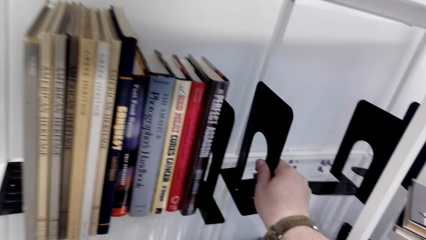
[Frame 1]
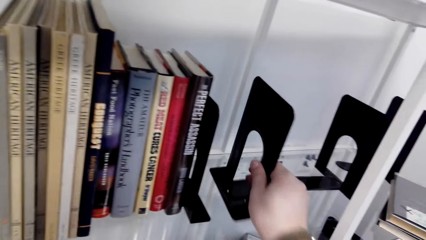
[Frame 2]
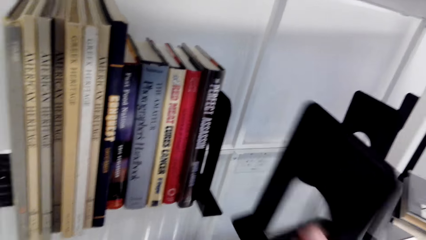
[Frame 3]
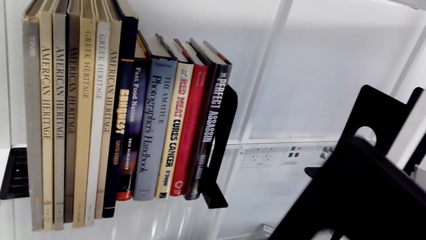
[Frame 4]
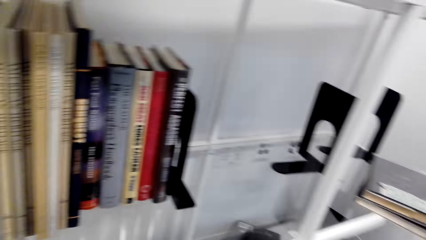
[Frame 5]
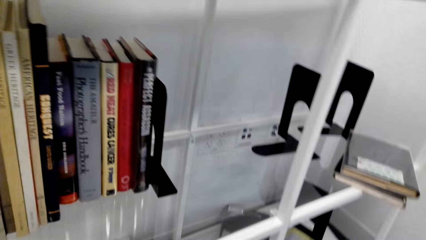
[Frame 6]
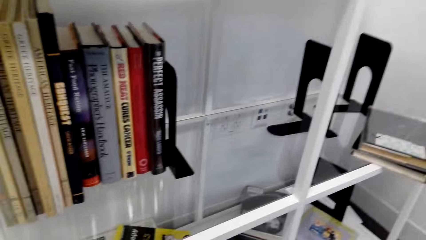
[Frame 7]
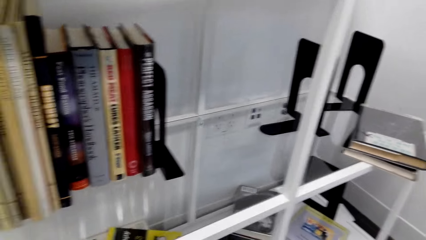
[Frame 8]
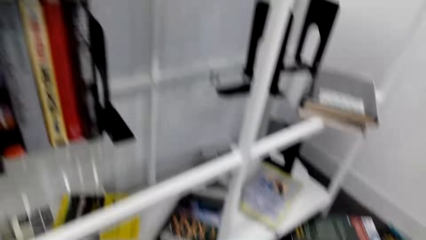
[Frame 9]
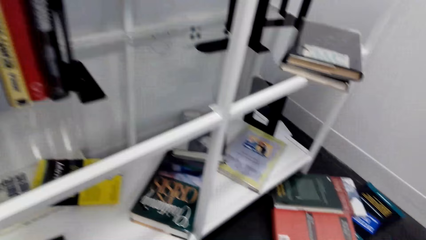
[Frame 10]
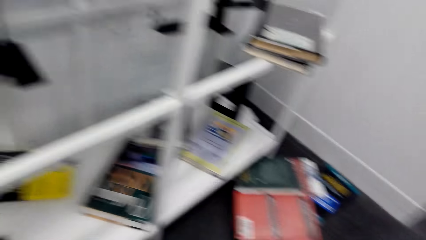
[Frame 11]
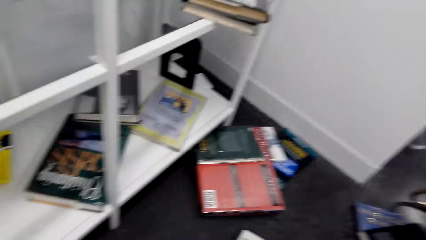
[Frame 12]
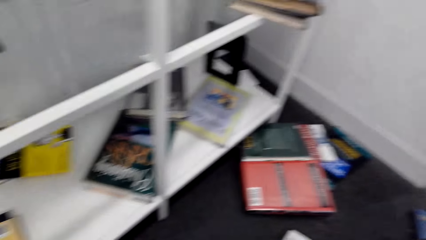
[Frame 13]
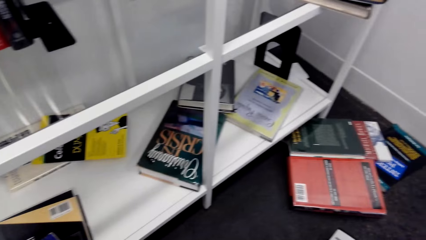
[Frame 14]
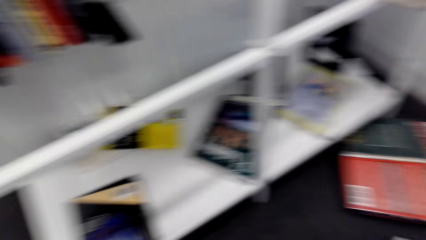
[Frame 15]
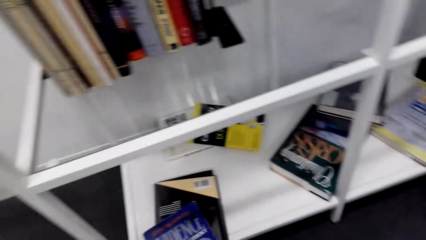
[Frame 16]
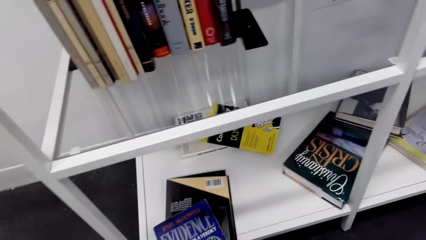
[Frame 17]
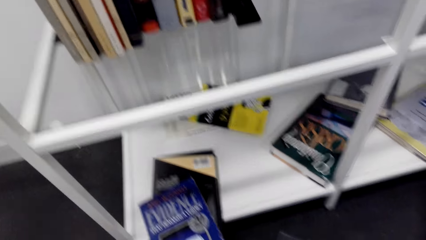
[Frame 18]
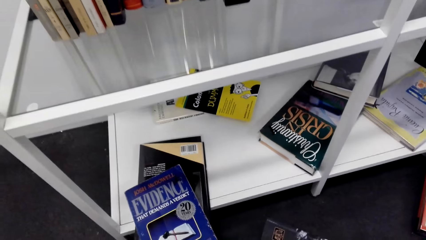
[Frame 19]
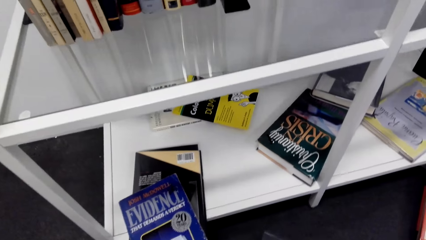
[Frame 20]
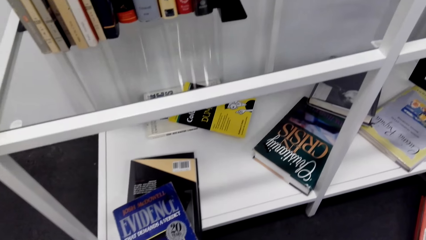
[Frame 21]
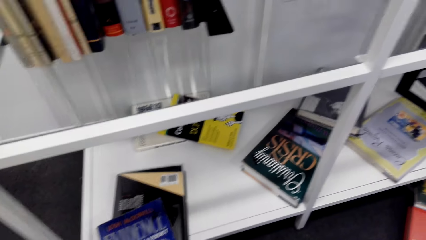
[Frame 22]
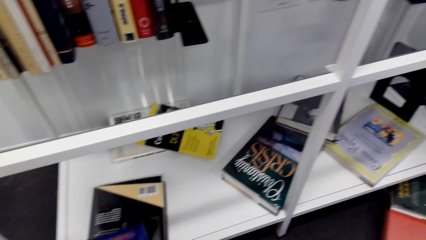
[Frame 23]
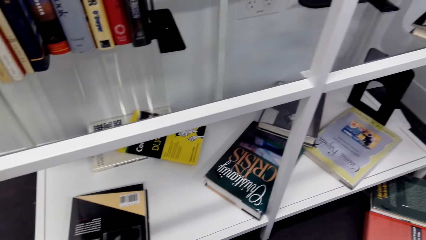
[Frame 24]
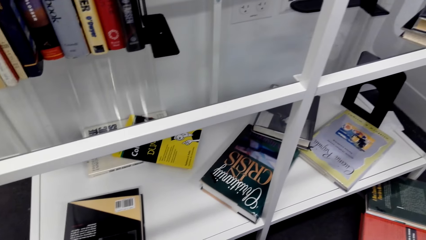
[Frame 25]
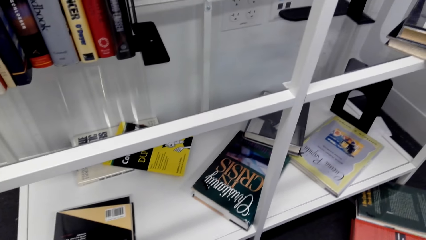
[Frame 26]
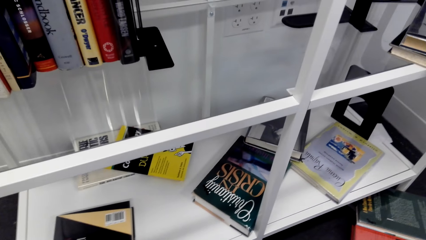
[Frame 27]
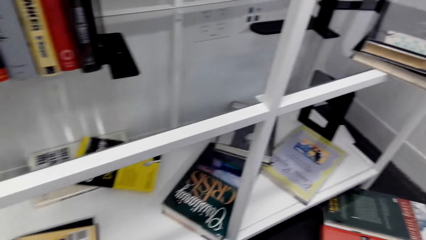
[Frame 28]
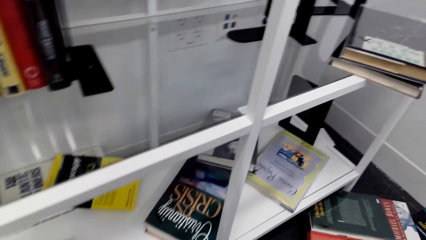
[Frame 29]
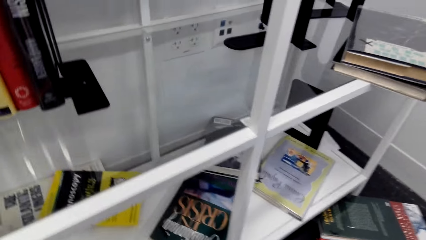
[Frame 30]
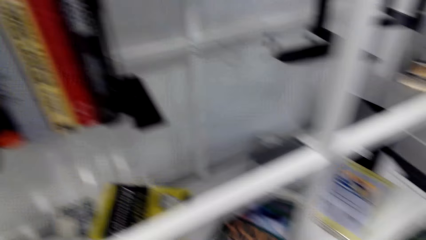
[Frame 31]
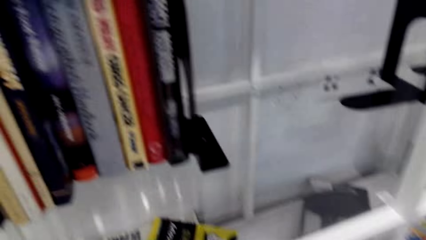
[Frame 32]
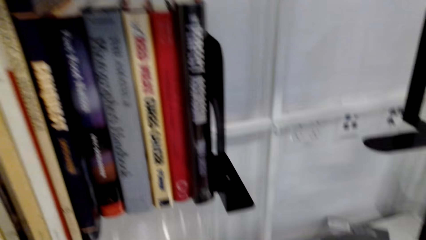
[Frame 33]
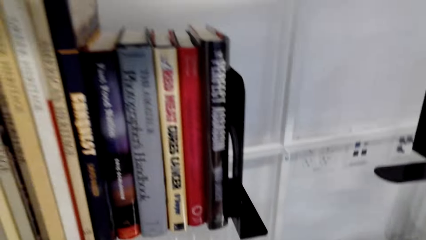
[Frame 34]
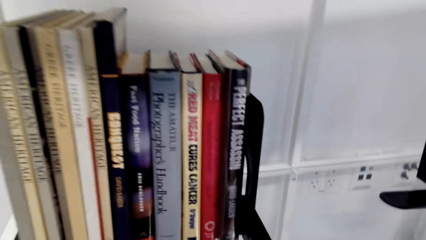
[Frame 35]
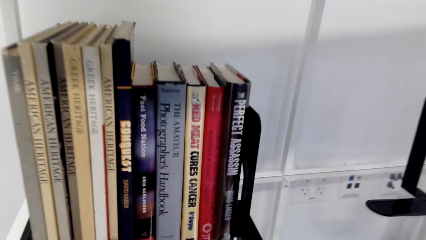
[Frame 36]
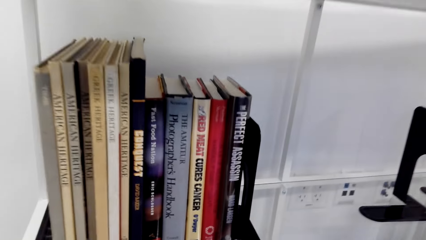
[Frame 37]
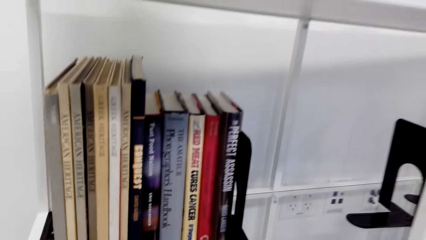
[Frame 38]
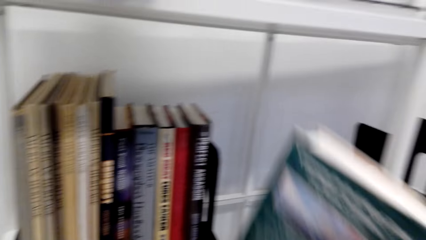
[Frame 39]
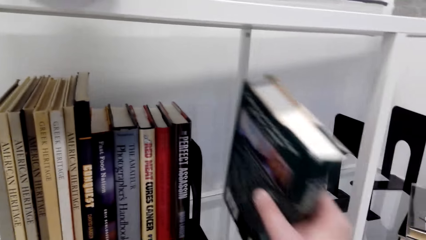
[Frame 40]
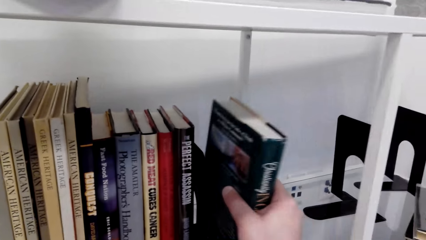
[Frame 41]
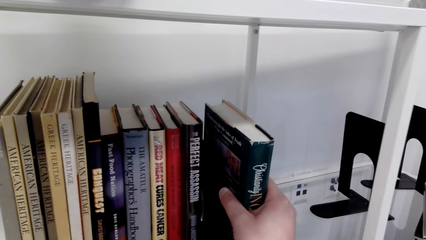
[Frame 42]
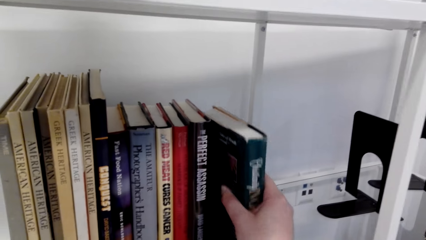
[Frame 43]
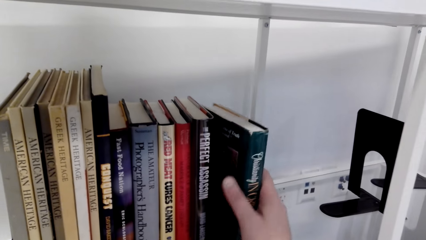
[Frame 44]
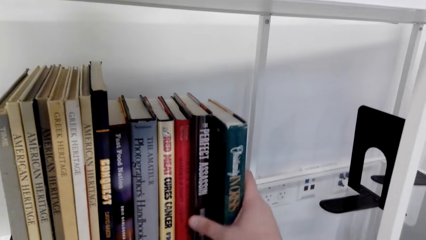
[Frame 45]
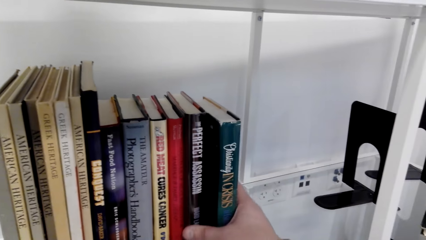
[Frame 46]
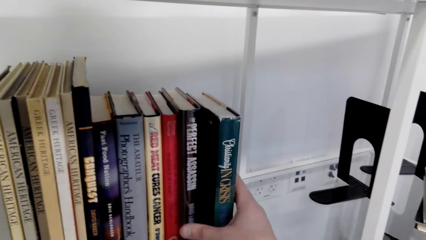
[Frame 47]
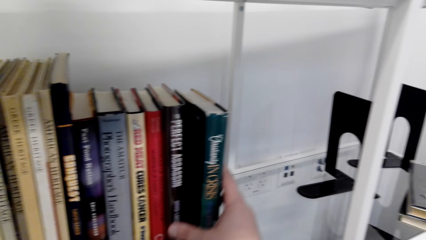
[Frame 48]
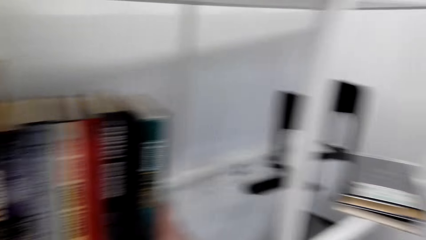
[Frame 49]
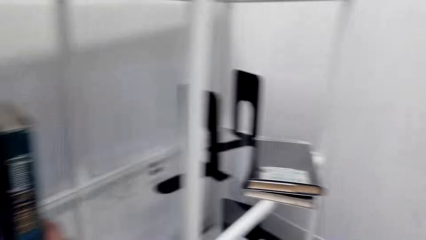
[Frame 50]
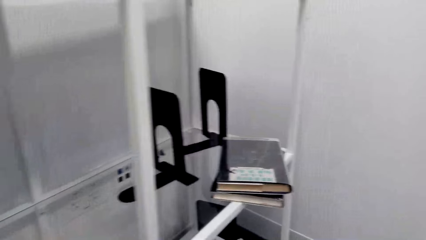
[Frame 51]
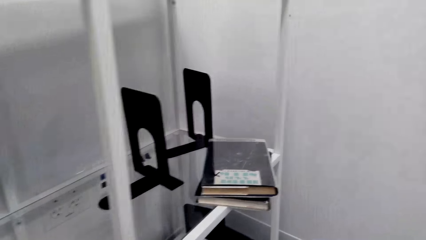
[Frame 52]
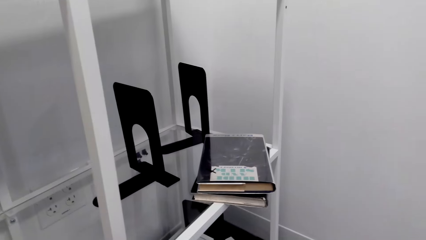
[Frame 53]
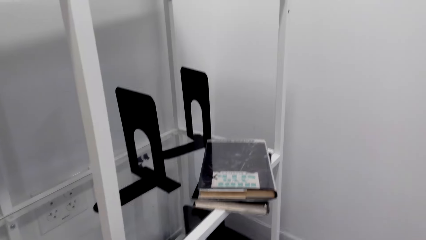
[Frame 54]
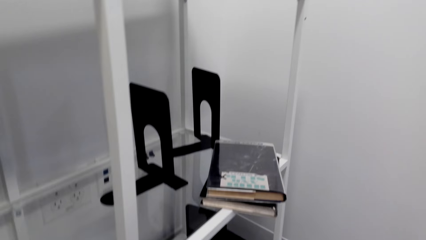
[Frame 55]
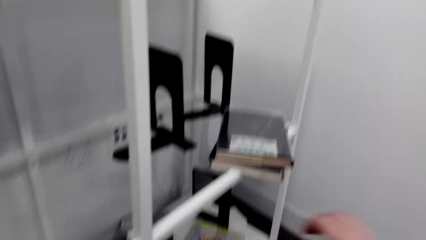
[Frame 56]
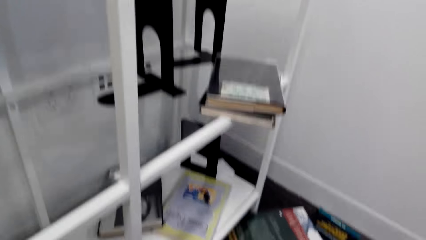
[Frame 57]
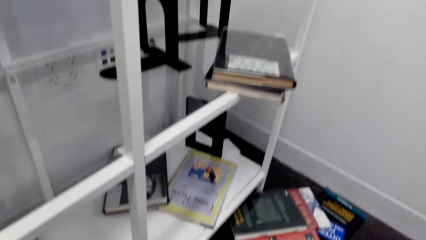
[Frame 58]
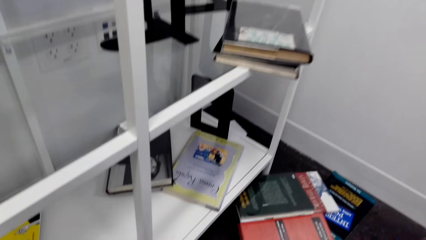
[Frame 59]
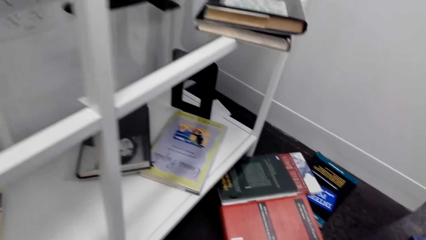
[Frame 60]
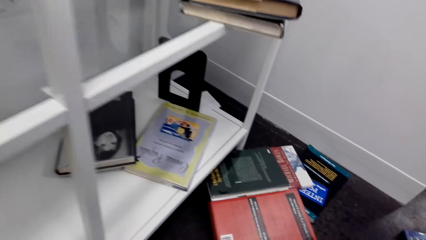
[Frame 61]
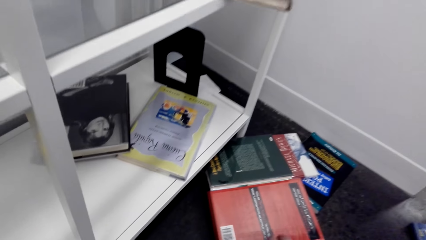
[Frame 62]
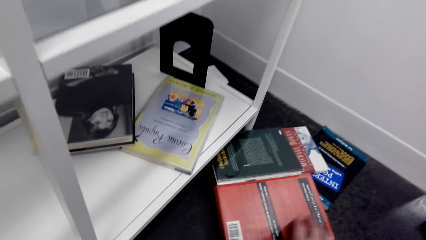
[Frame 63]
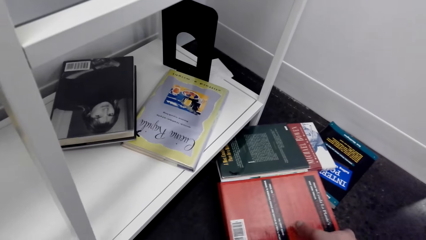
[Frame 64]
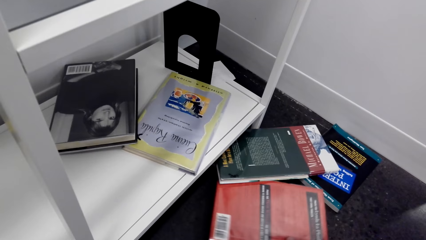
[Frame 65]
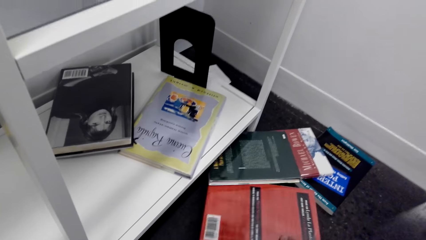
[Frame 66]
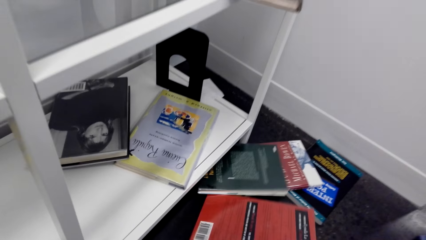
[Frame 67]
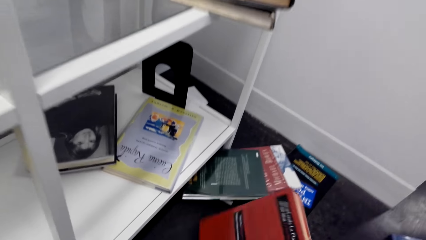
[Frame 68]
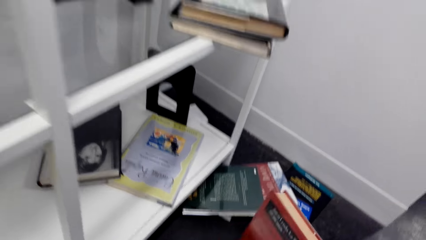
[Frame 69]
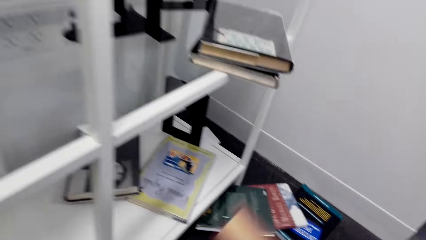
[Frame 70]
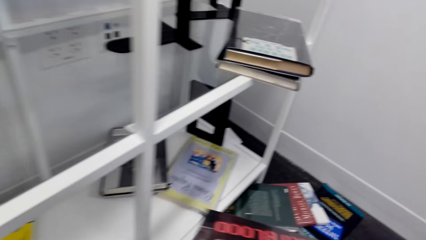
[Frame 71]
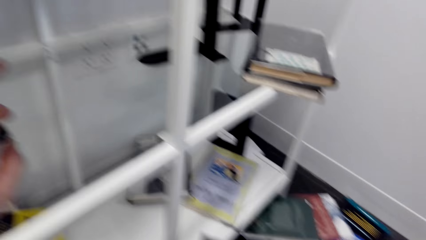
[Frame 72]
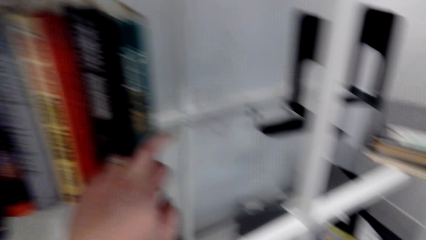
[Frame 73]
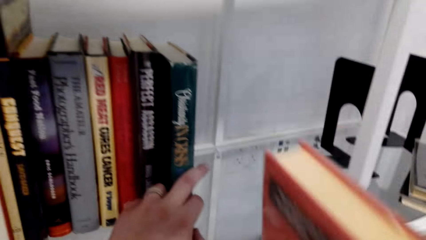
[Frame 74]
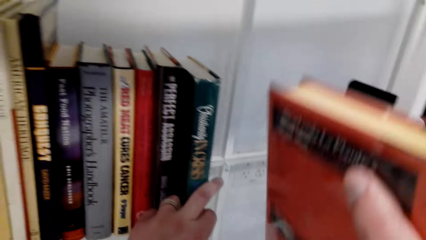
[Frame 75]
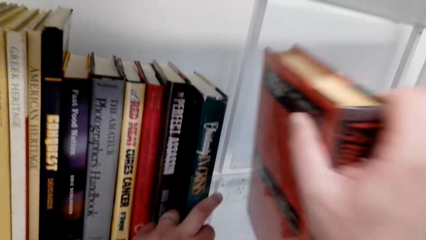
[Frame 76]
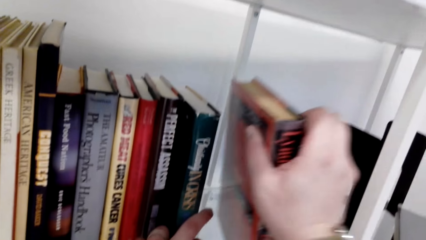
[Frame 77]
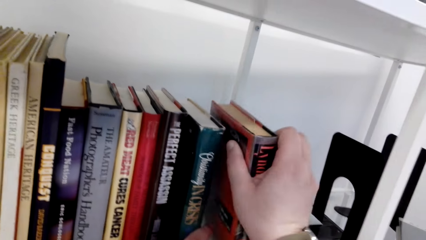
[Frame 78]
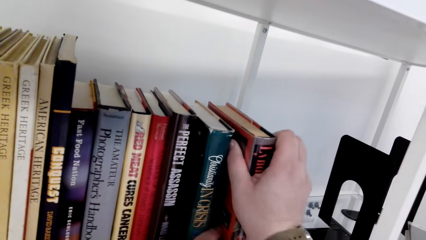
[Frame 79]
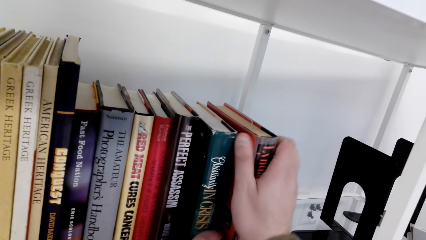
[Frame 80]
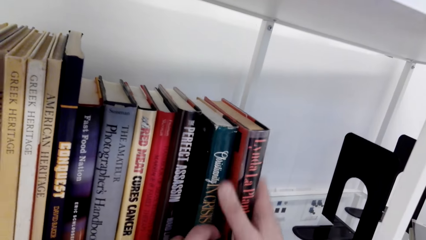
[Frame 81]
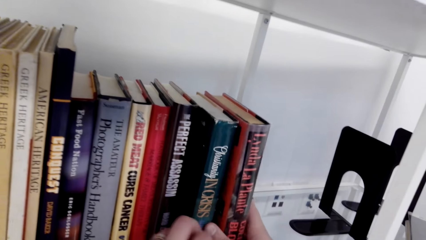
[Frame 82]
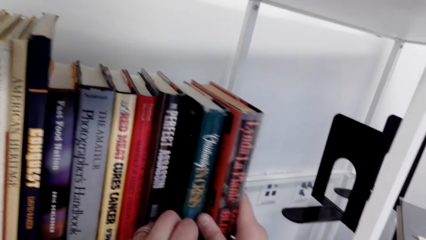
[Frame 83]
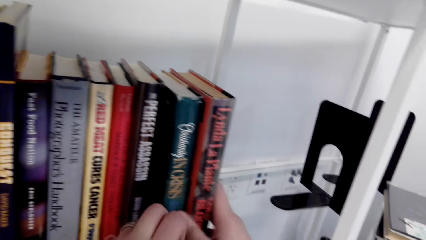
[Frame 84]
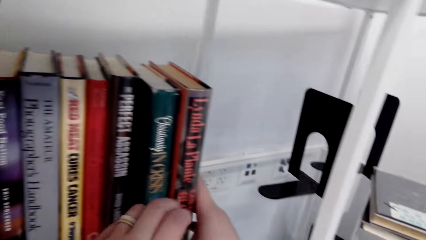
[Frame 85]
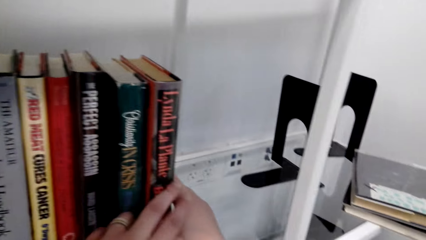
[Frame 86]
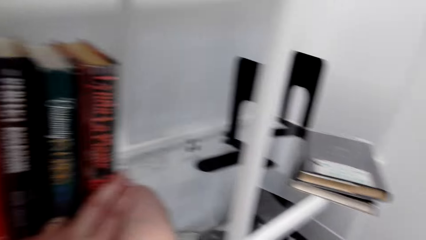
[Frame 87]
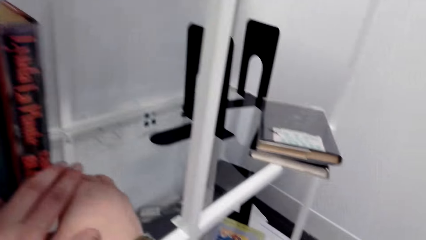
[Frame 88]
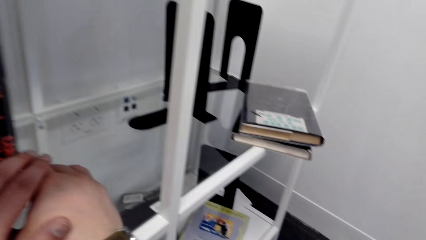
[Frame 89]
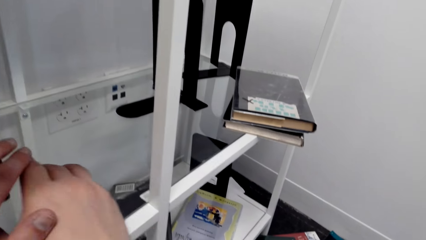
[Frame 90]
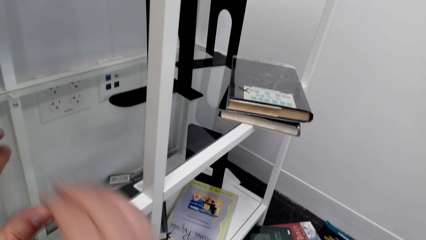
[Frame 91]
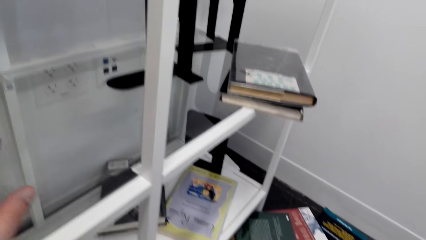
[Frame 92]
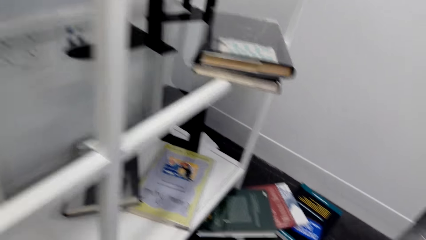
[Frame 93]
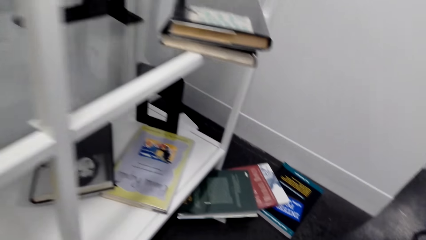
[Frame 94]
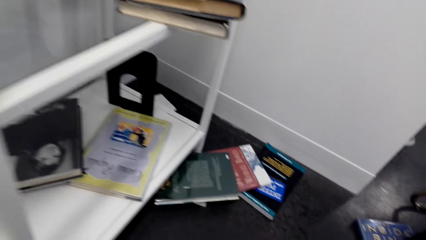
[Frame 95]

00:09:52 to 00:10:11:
The camera wearer puts the bookend holder on the book shelf. They put the book on the shelf. They pick a book from the floor. They put the book on the shelf.
